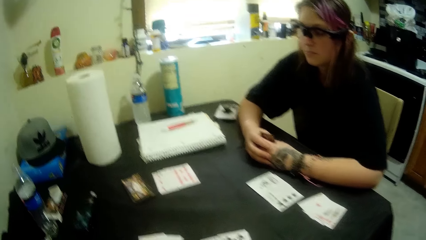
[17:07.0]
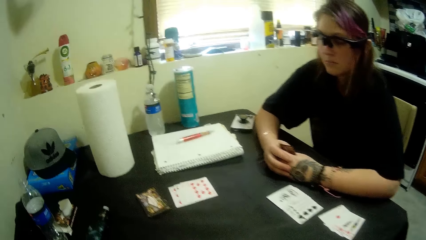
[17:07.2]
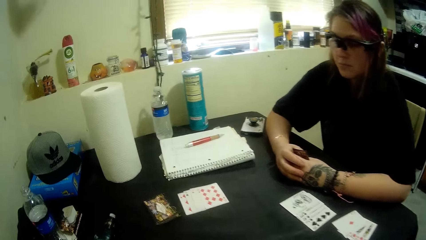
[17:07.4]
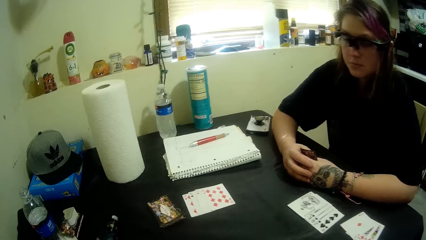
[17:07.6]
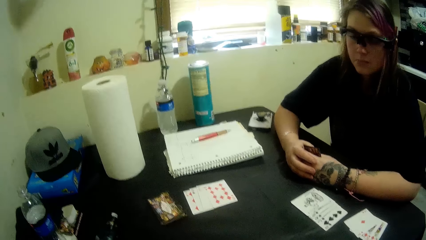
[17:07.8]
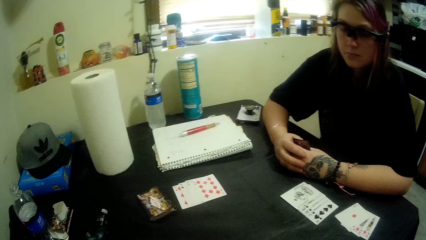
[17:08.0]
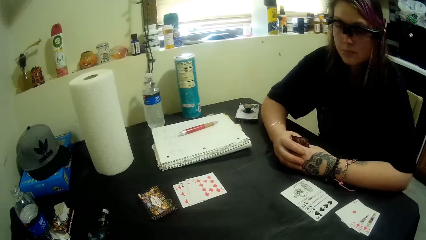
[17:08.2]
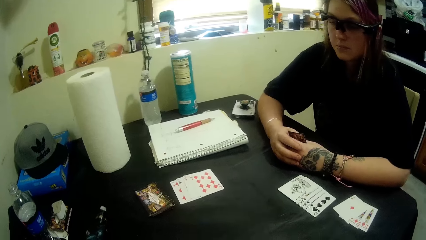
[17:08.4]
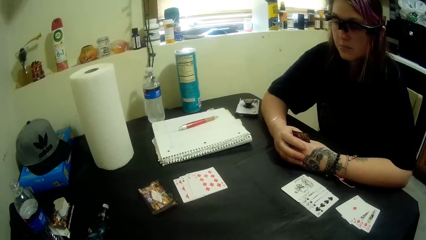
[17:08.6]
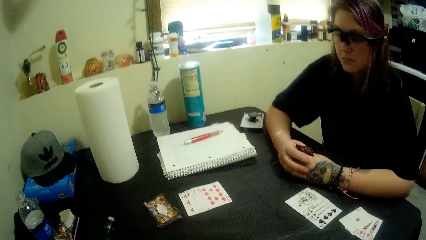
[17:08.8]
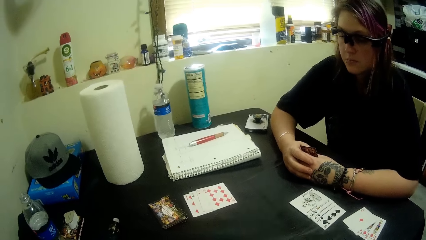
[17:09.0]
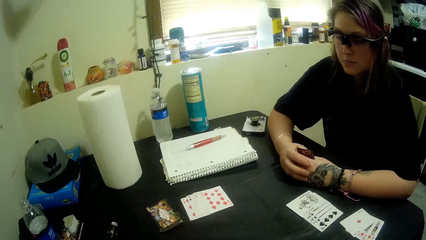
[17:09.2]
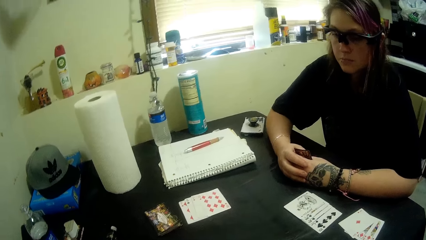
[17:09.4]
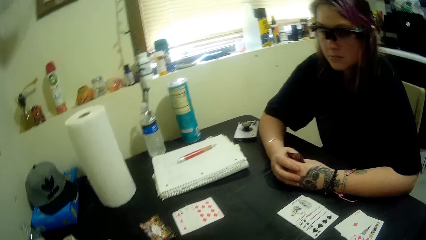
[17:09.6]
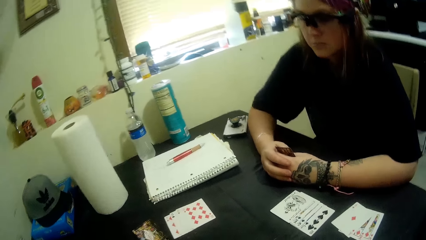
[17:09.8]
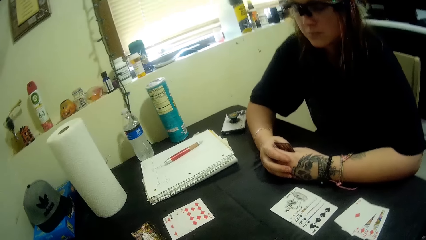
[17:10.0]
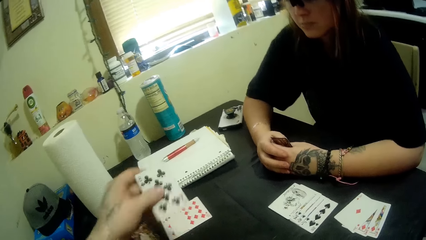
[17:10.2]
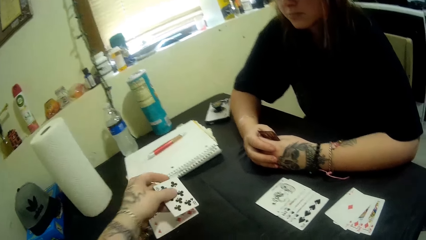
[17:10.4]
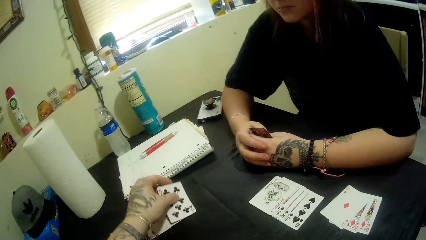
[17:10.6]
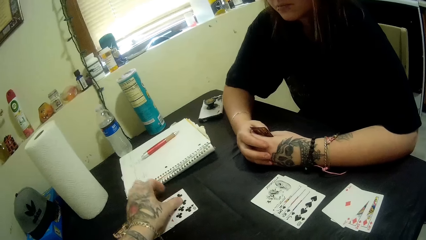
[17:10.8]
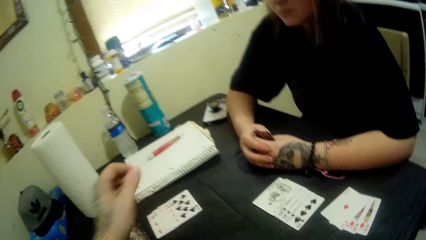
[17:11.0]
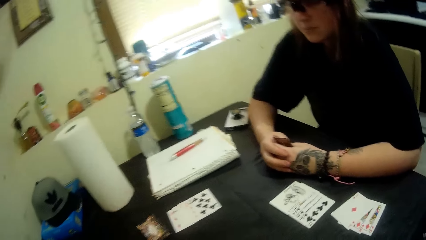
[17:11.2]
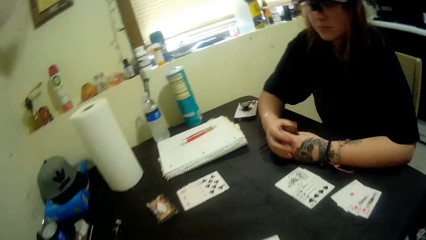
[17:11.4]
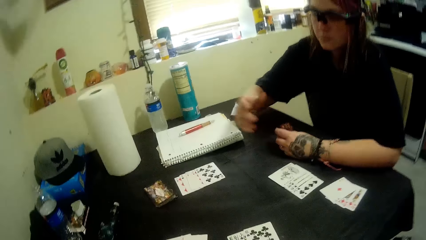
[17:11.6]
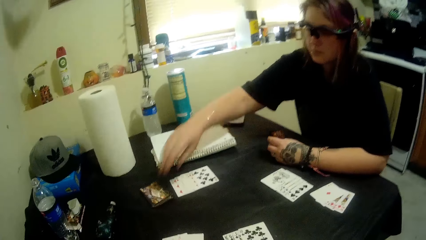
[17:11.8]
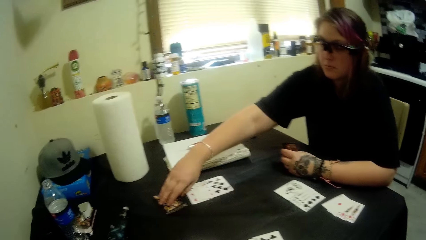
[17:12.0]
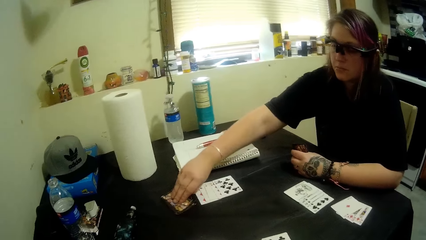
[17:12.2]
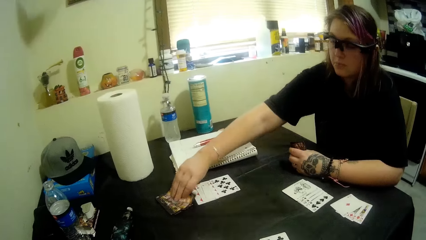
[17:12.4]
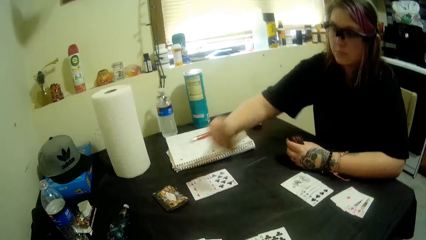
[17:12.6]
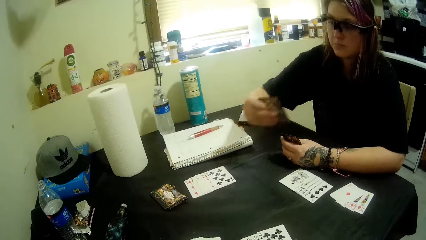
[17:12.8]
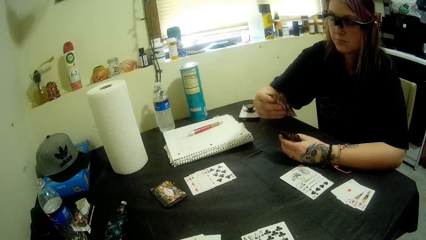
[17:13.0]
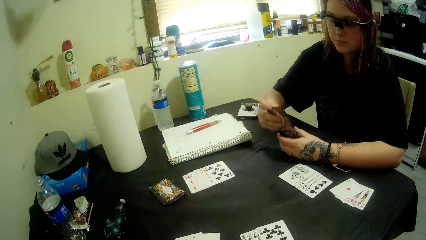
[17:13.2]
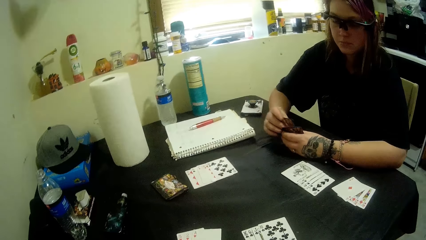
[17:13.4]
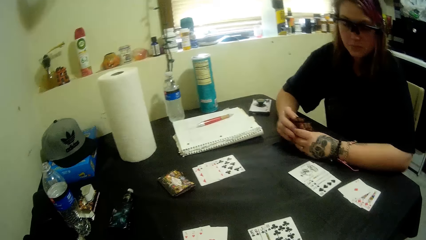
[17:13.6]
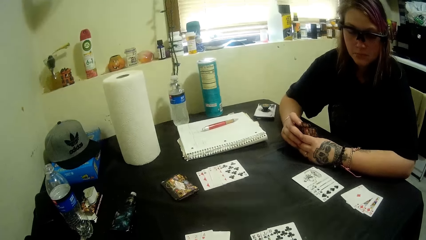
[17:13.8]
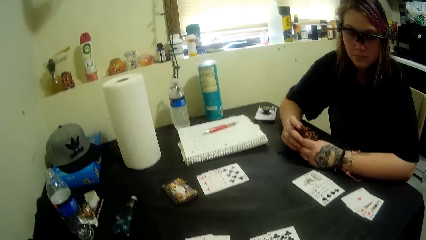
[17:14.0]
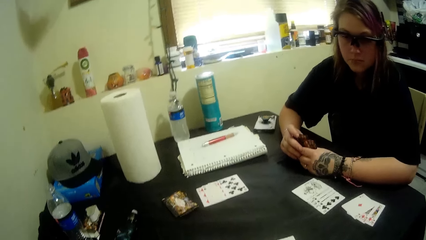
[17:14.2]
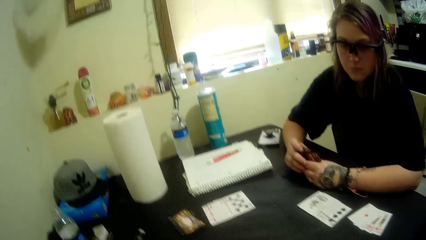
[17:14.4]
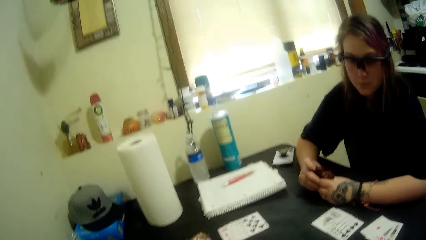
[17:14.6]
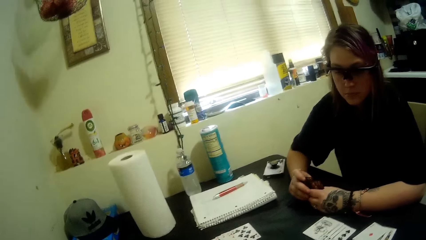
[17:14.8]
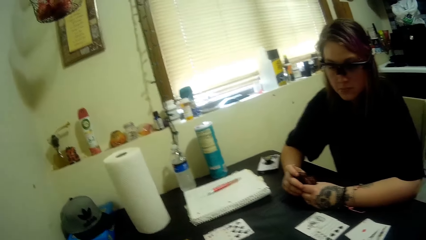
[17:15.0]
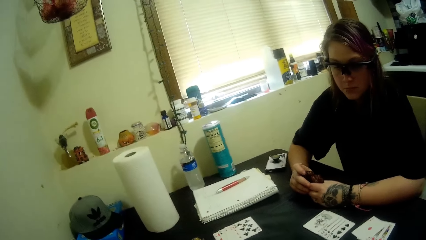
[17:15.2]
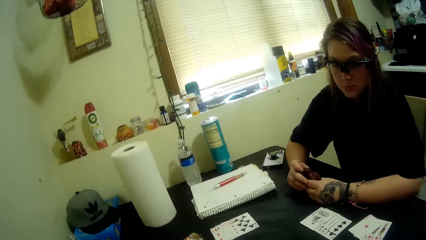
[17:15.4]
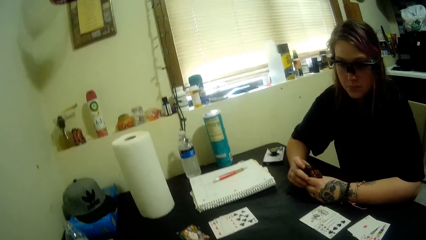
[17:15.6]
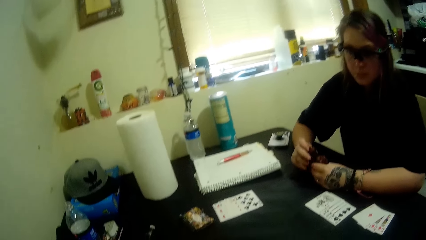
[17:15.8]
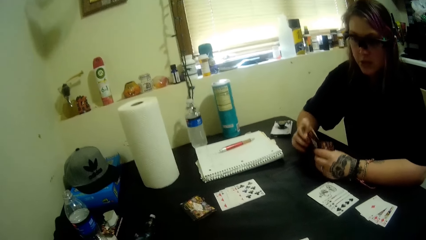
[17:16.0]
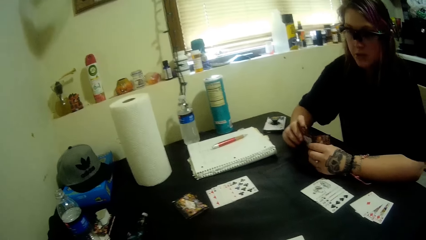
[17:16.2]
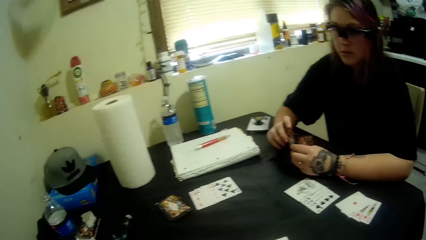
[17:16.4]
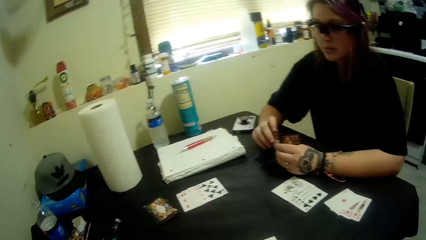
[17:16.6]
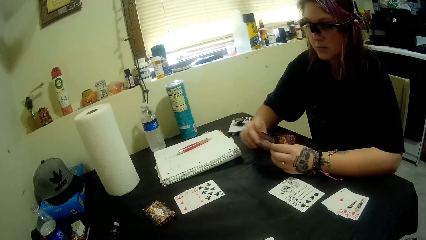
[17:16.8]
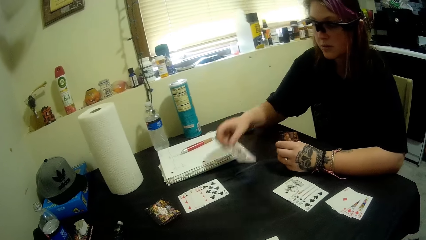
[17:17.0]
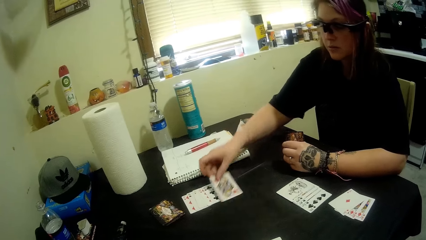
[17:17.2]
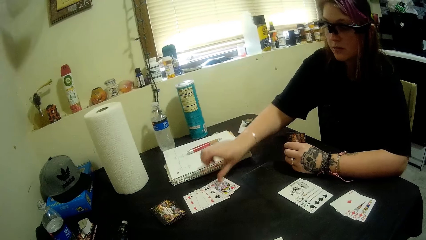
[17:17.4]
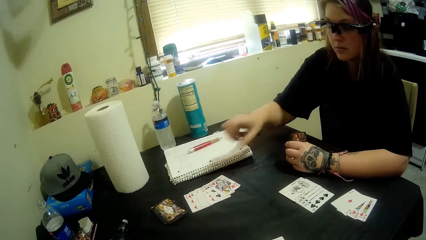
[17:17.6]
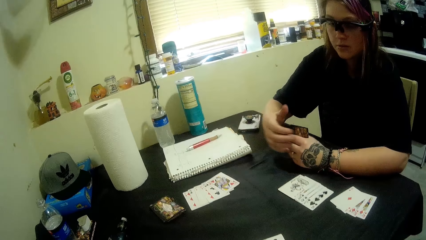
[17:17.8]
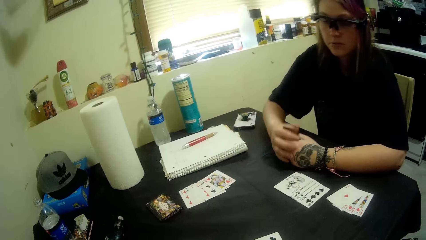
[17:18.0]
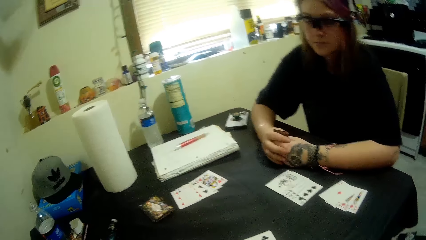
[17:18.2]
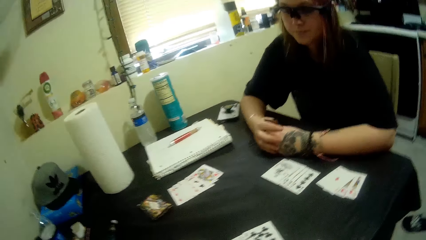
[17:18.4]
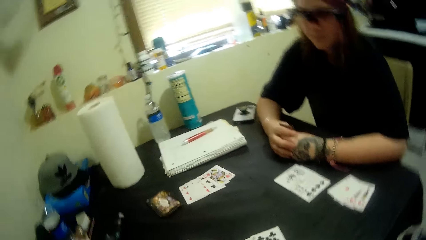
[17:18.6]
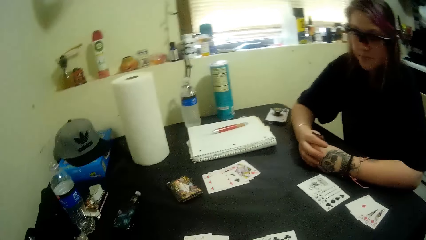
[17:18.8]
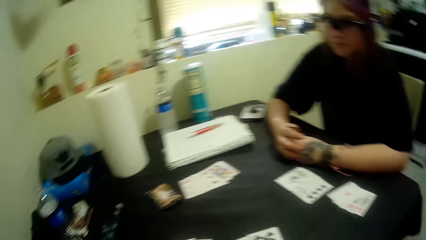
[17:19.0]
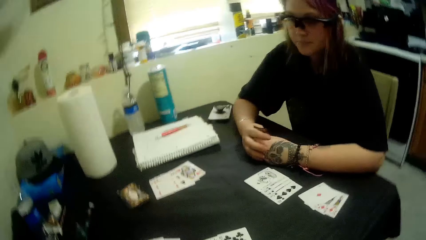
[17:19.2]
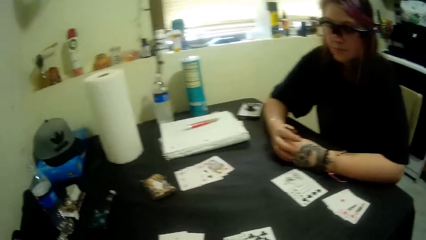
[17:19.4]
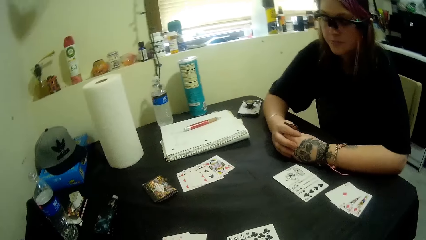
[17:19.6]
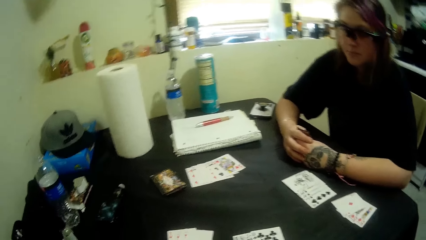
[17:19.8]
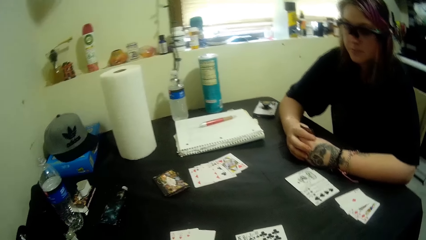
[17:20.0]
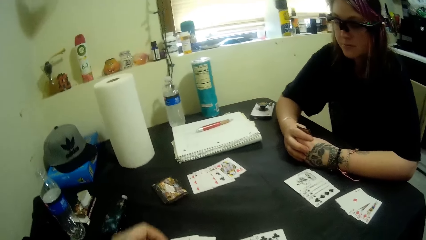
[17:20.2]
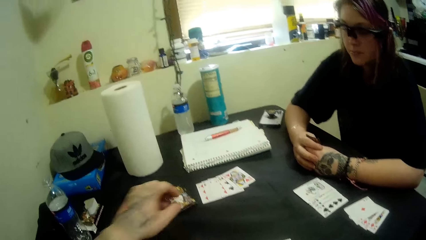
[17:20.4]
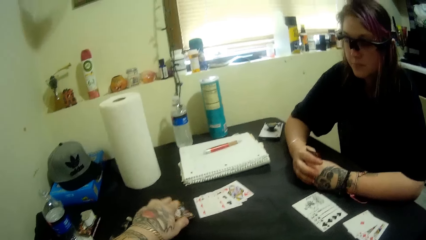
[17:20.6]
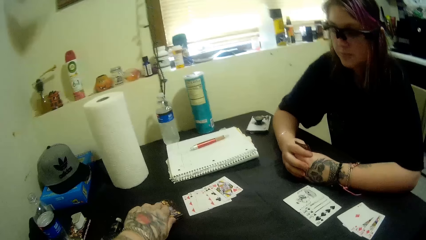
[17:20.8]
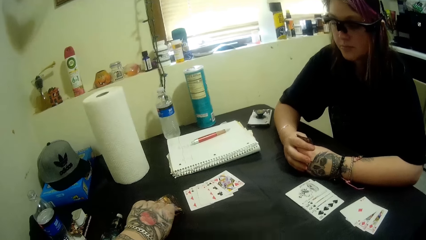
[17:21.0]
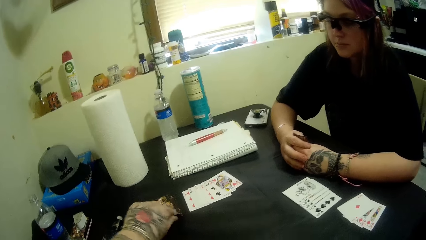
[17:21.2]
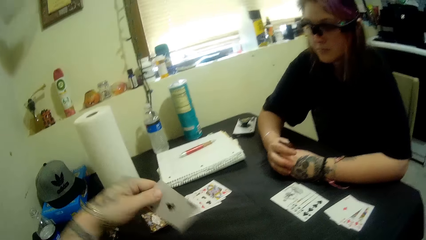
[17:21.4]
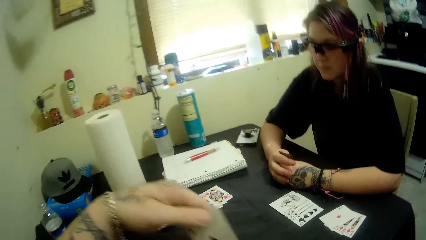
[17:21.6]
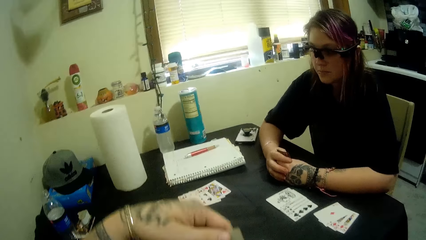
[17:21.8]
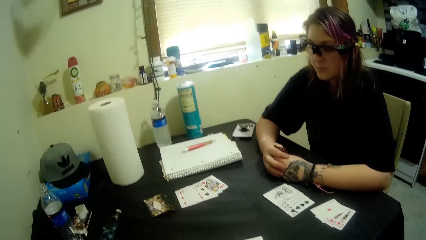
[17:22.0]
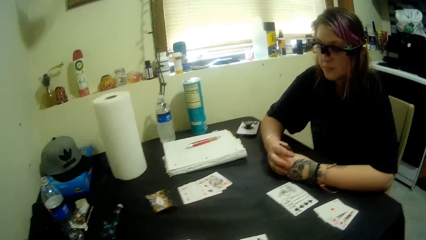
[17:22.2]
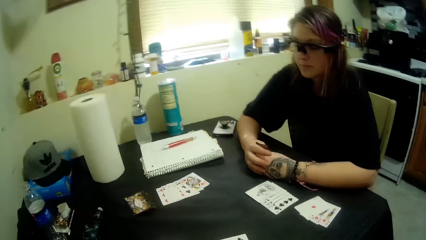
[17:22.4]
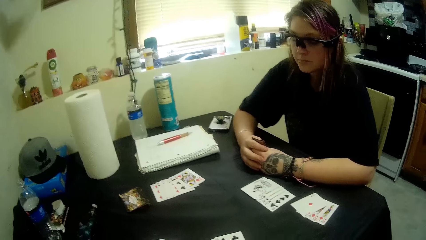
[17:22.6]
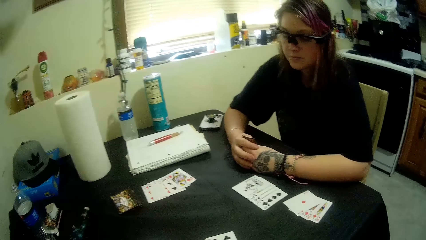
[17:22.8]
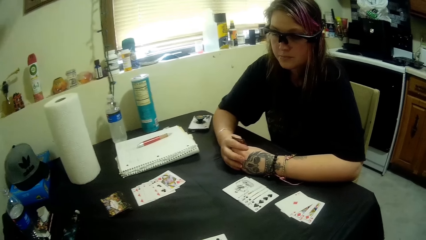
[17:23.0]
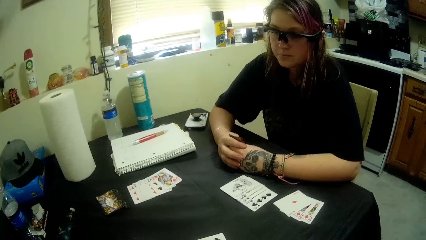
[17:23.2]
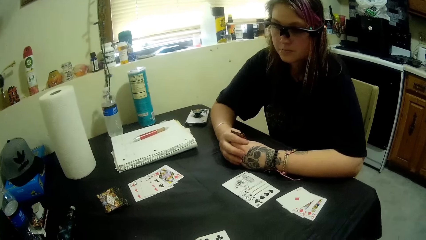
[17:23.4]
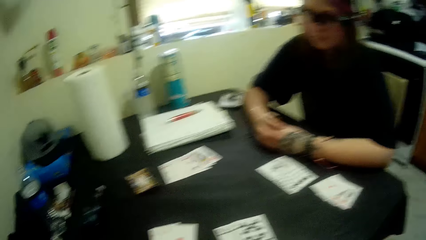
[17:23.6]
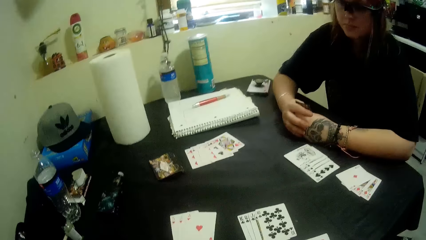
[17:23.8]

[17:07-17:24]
The camera wearer plays a card on the table. A woman picks a card from the stacked cards on the table. The woman plays a card. The camera wearer picks a card from the stacked cards on the table.
